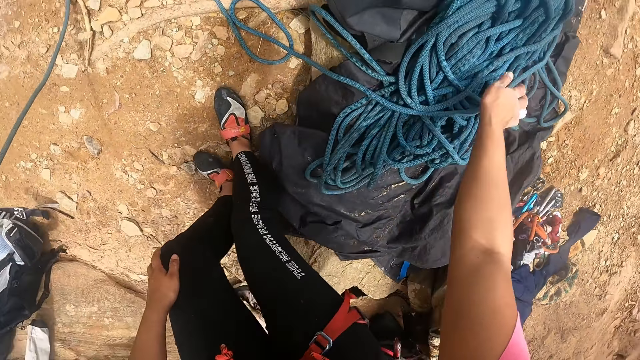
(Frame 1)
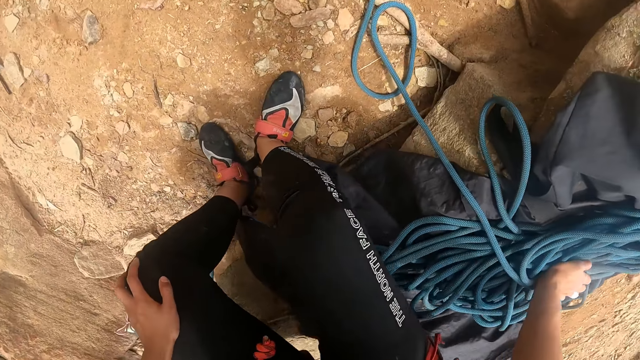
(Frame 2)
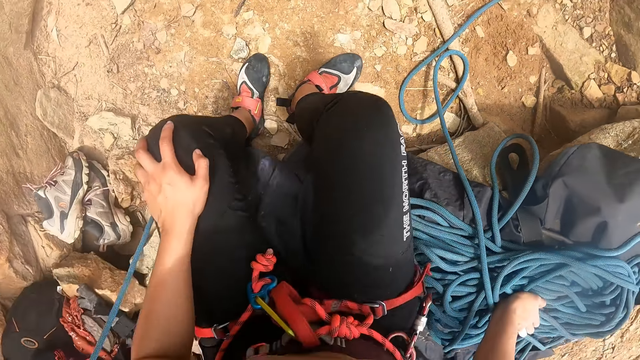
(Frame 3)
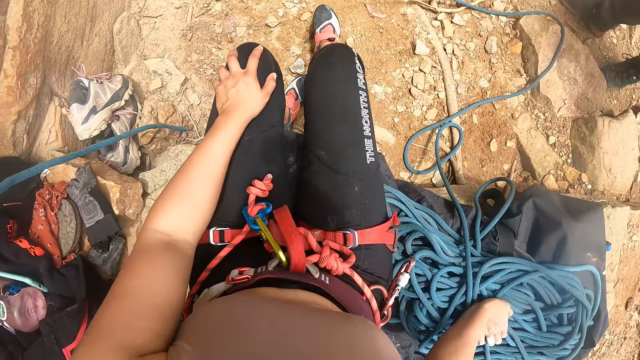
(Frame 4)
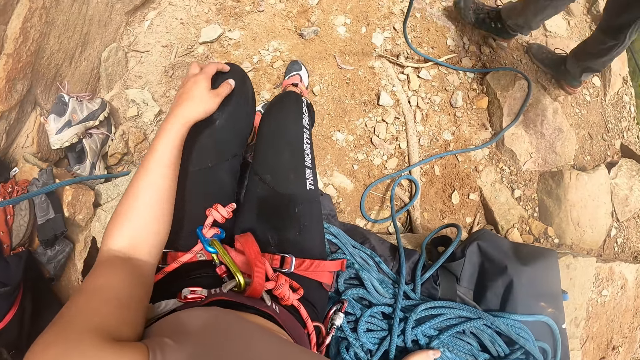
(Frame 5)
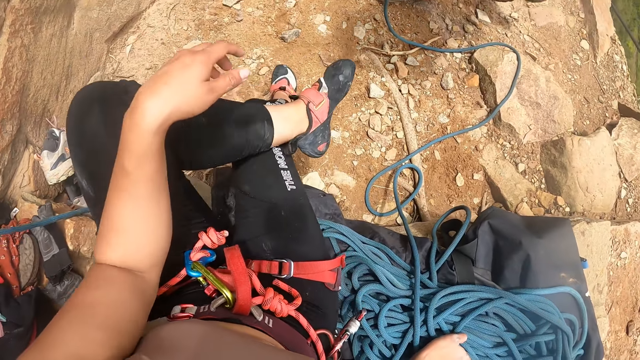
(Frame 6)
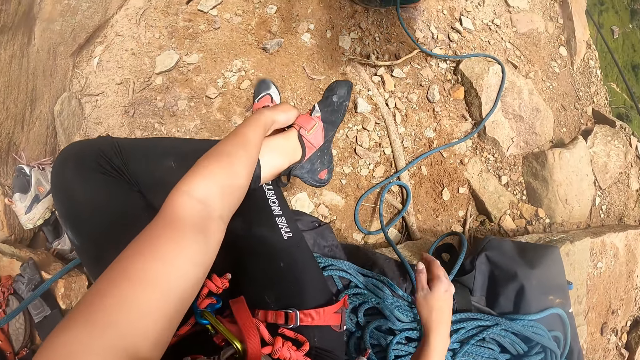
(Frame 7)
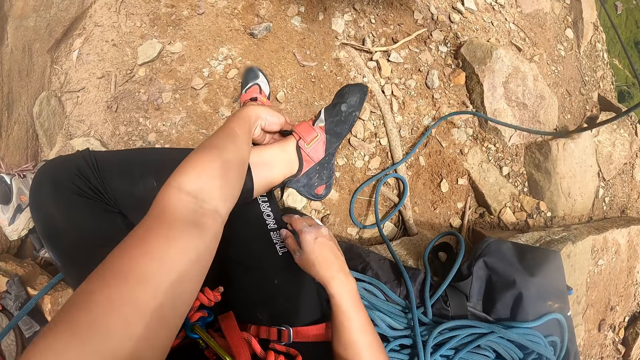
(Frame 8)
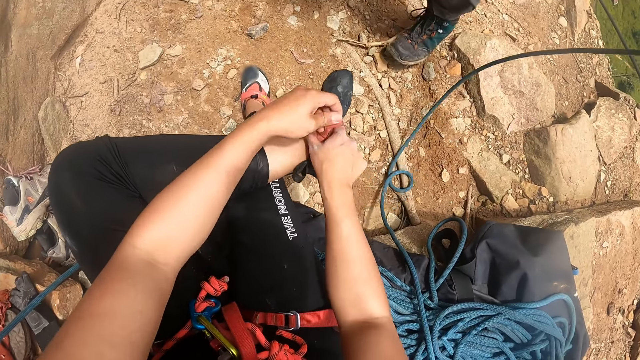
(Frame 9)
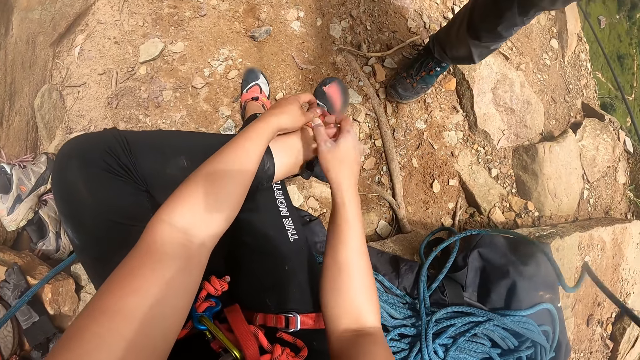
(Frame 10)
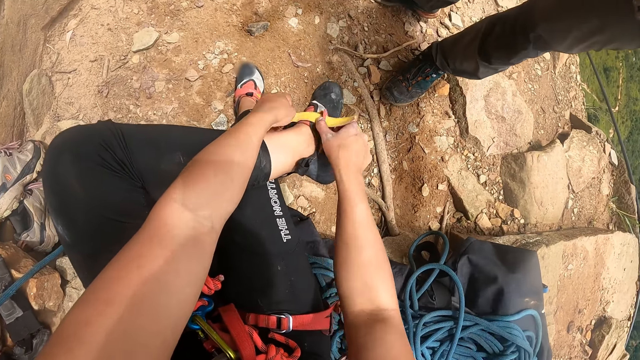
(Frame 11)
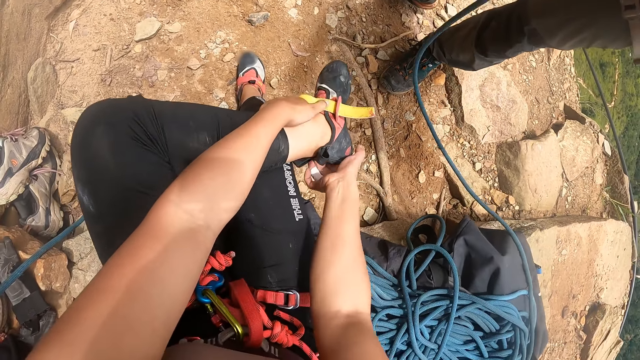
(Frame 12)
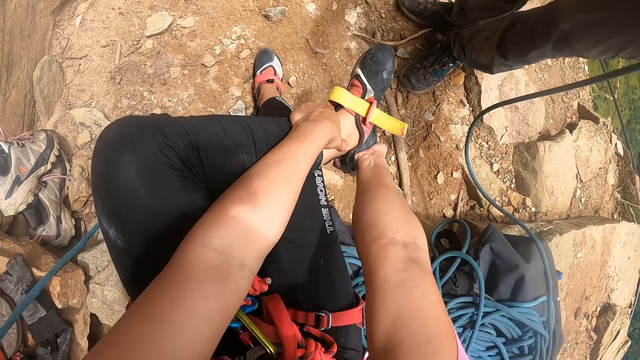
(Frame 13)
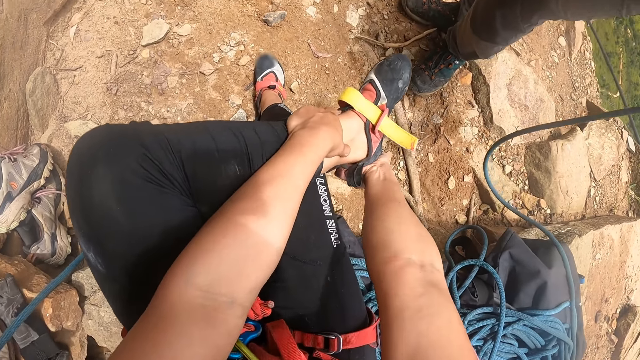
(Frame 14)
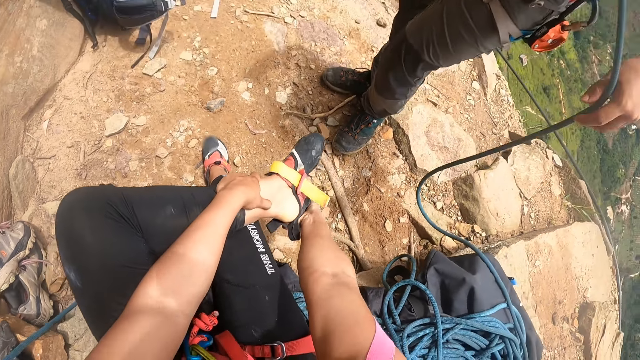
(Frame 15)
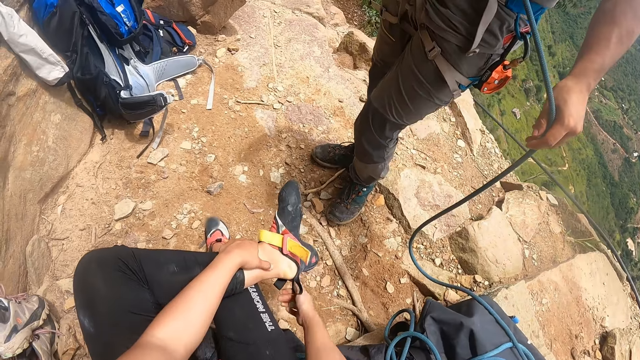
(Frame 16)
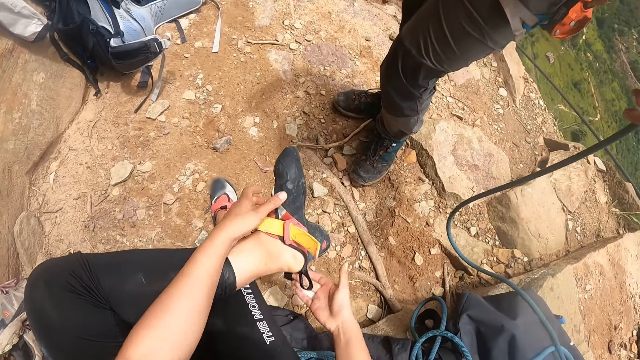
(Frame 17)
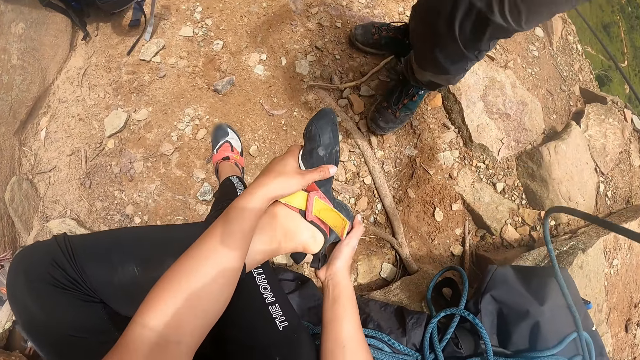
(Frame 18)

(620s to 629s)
The camera wearer holds the climbing ropes. They sit on the rock. They fold the leg. They untie the shoe. They remove the shoe.

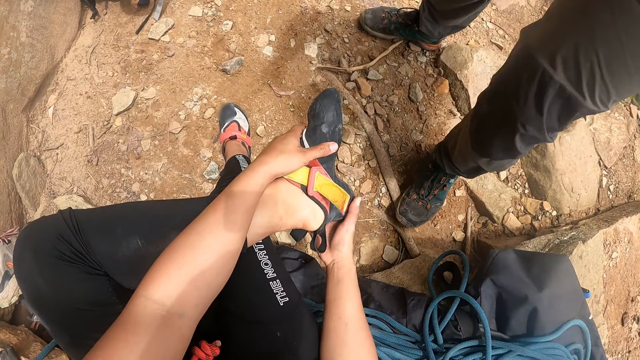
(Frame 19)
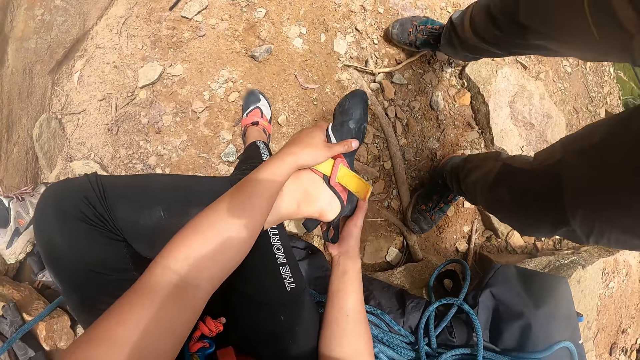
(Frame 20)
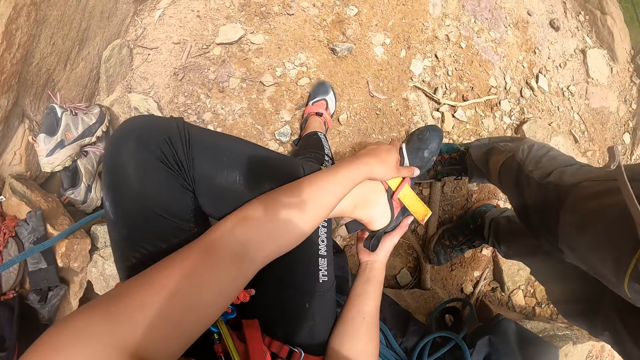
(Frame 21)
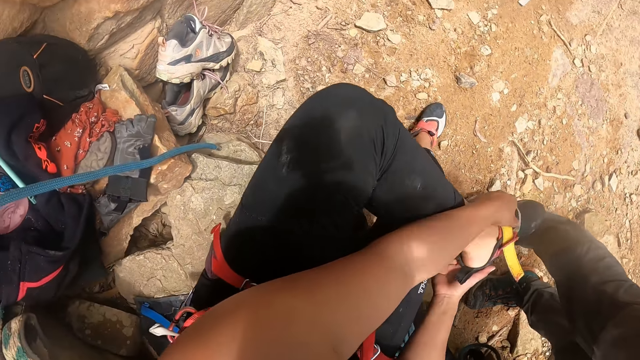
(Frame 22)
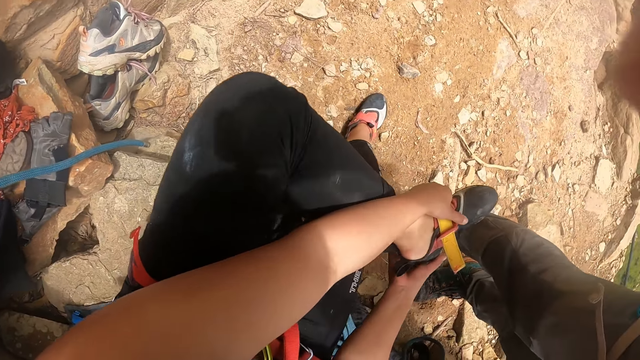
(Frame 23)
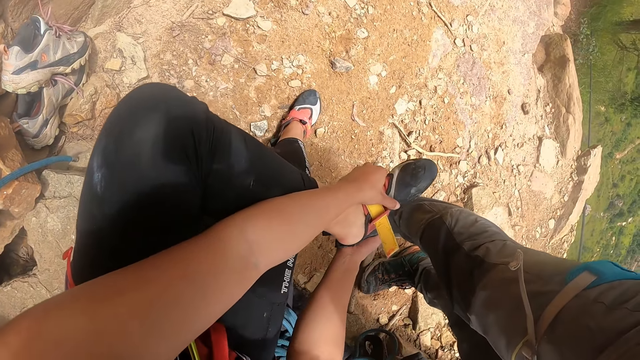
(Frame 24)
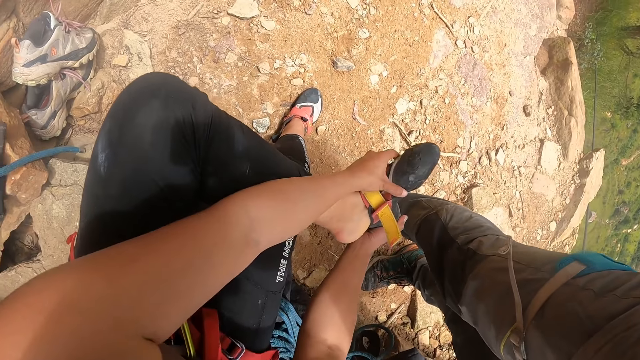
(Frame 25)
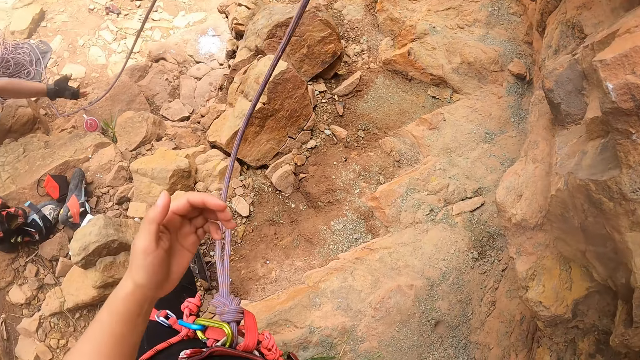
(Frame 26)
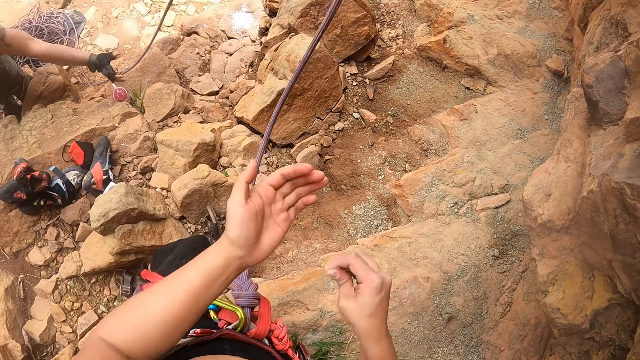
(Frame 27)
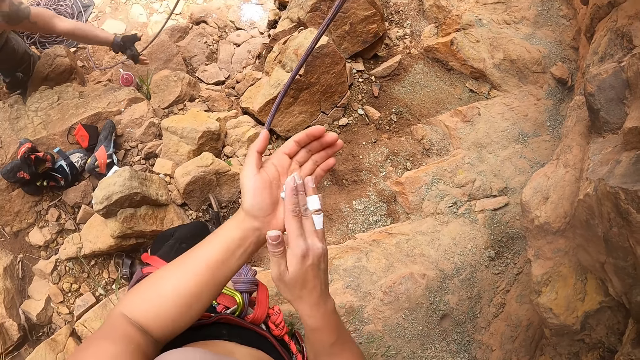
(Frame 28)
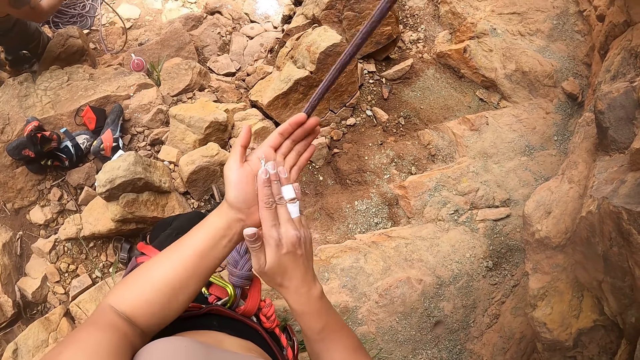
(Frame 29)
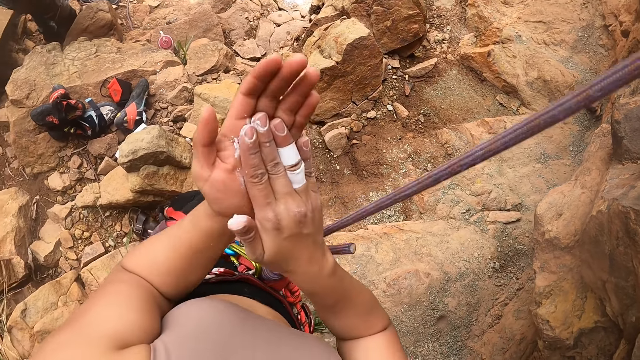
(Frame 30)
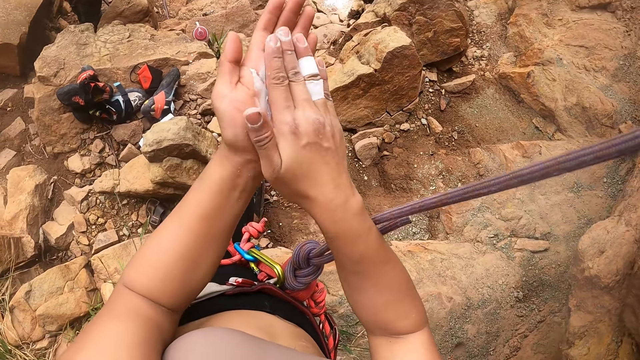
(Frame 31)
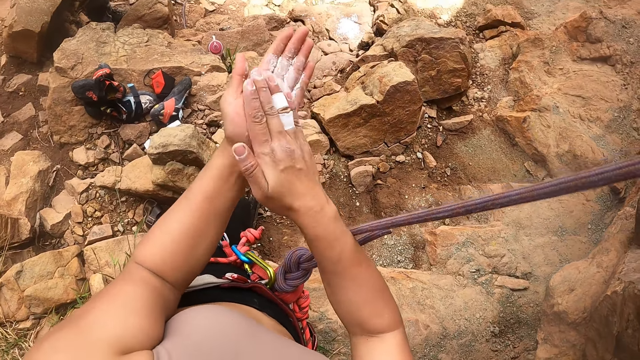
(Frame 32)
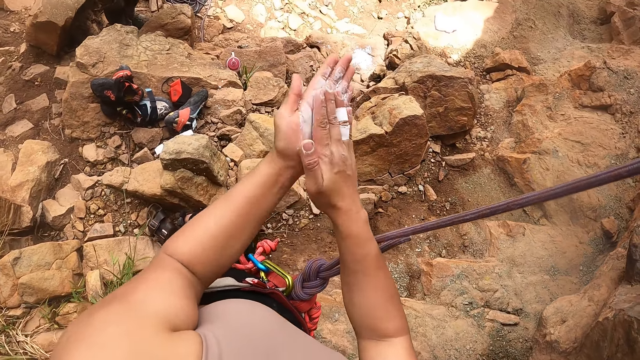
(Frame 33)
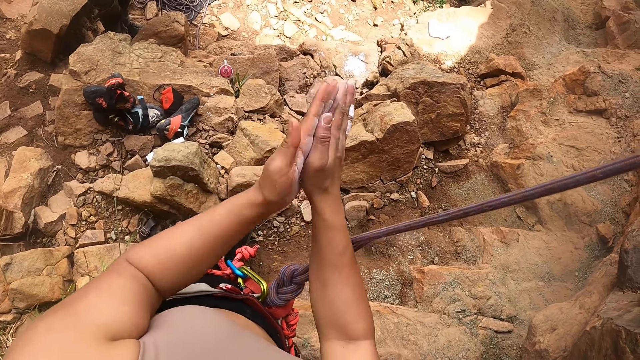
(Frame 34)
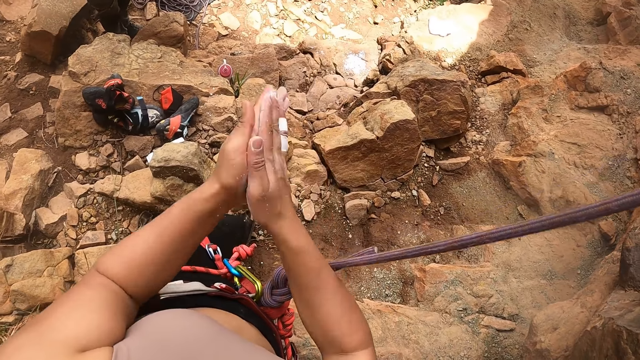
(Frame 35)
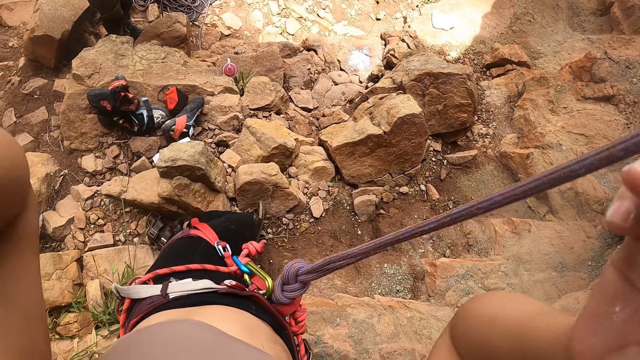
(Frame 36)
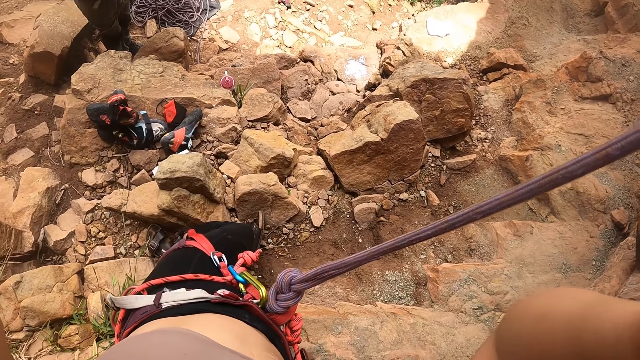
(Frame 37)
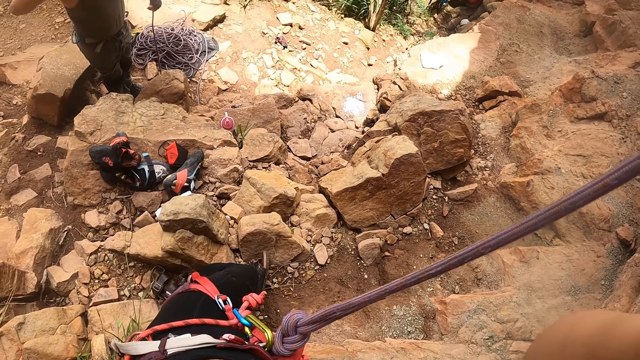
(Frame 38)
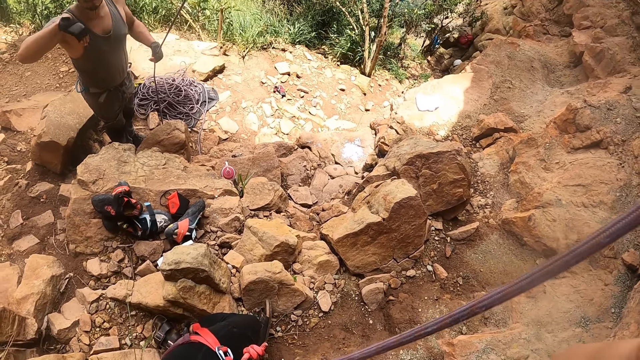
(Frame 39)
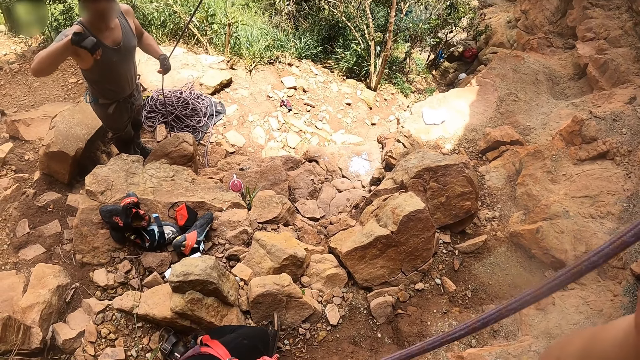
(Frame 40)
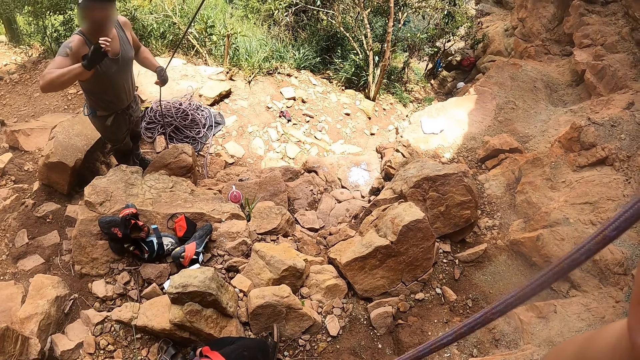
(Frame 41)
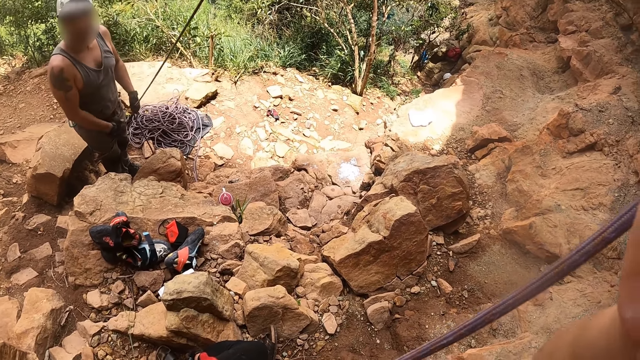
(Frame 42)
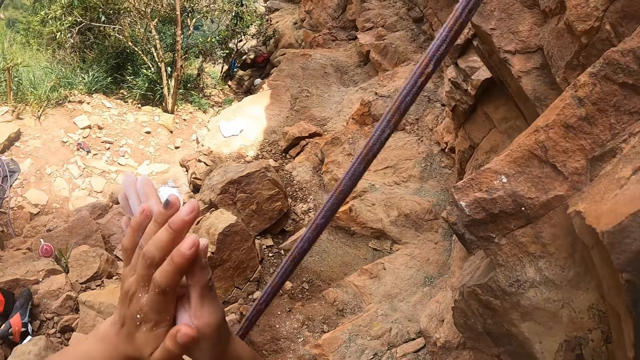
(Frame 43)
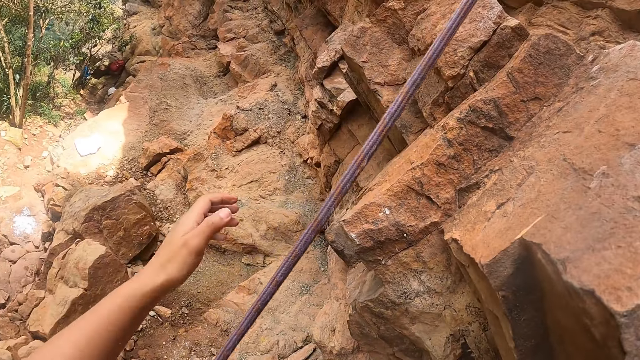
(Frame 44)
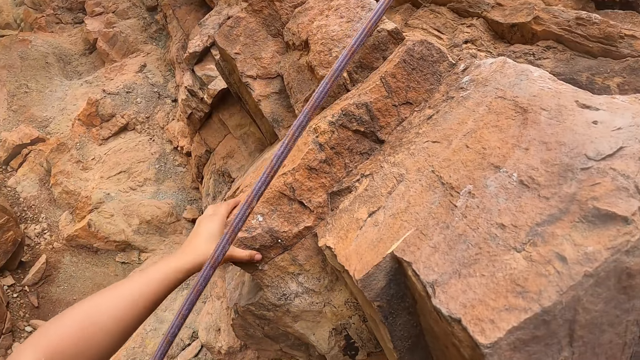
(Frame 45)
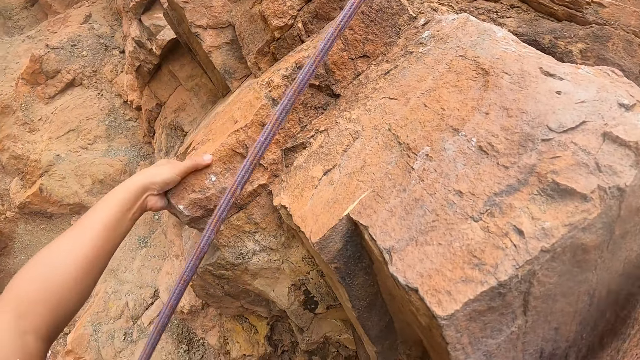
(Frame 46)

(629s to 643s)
The camera wearer looks around. They remove the shoe. They apply powder on the hands. They rub the powder on the hands. They raise the hands. They adjust the head camera. They look around. They rub the powder on the hands. They climb the climbing wall.
